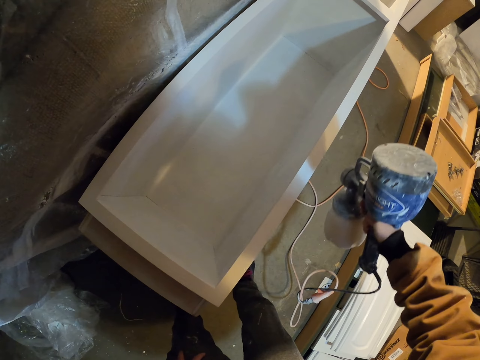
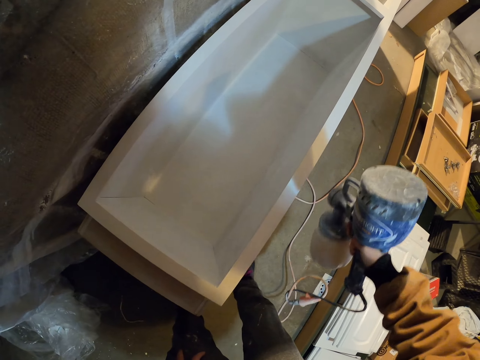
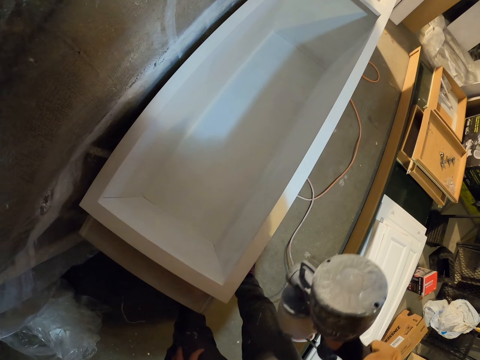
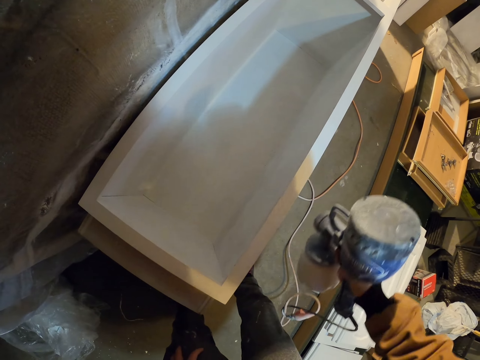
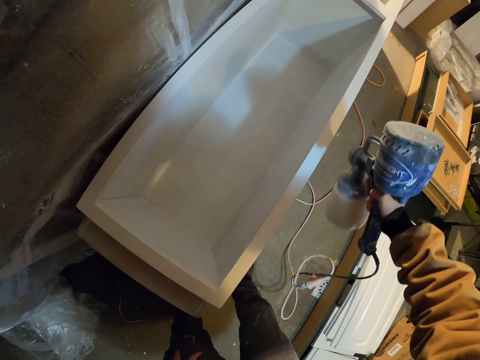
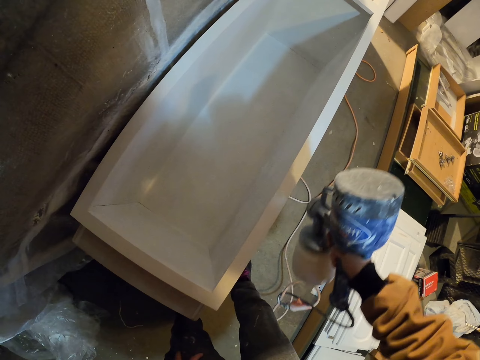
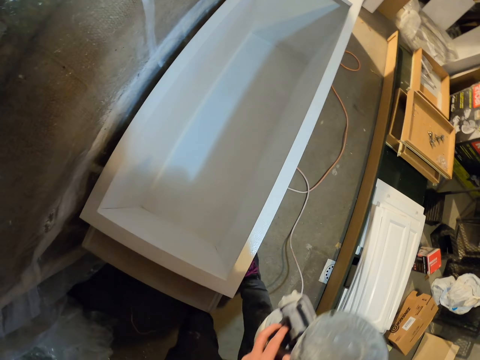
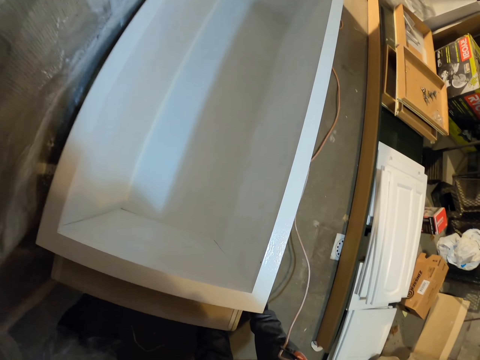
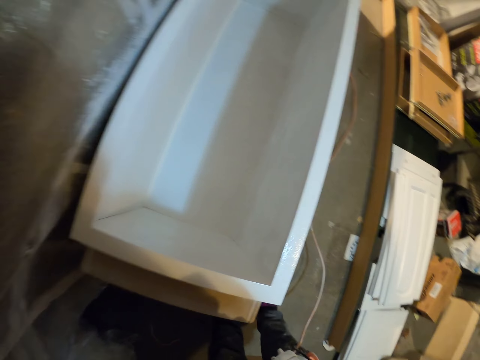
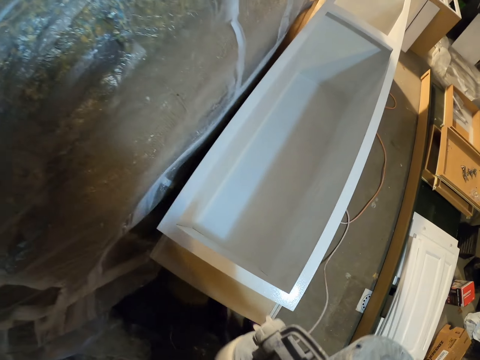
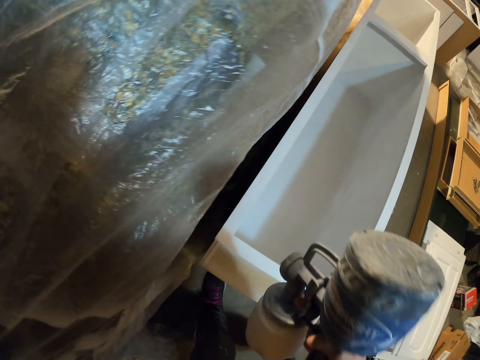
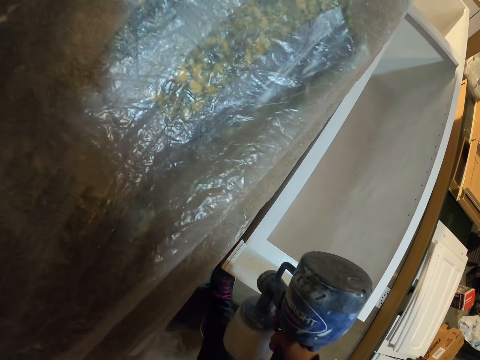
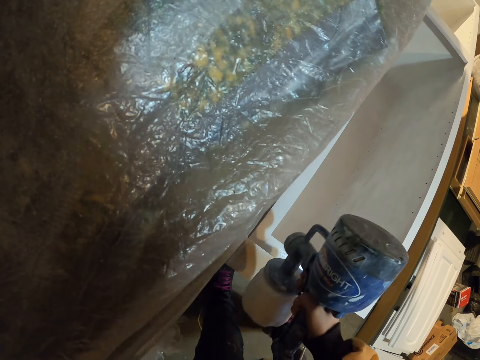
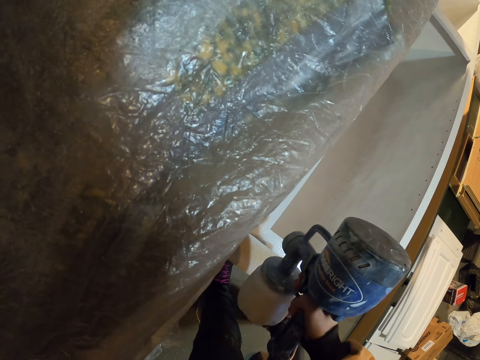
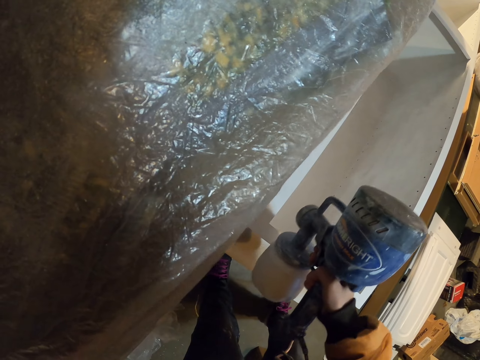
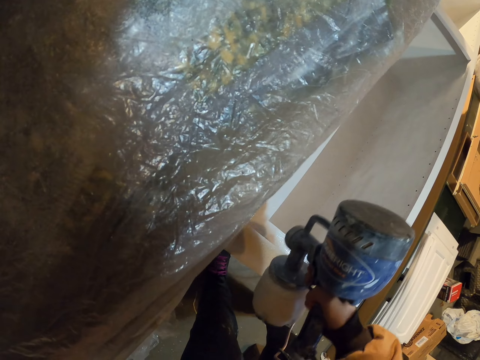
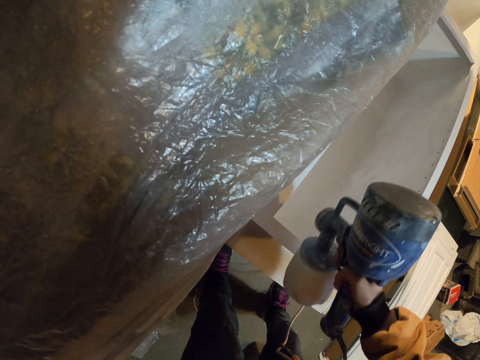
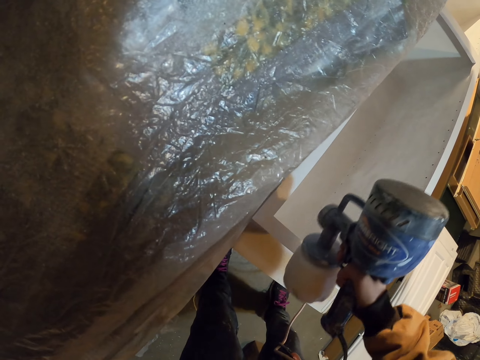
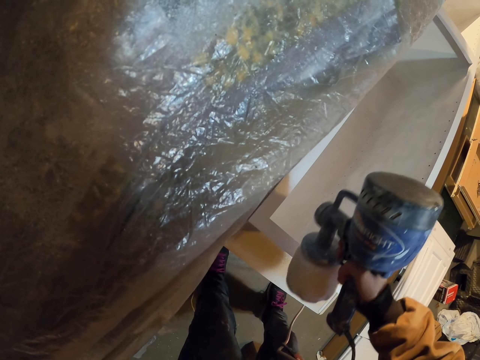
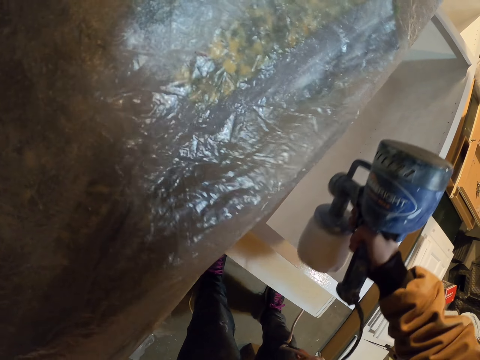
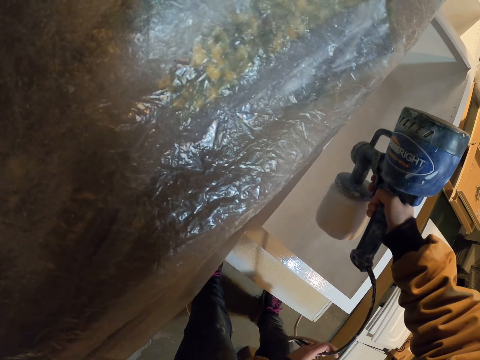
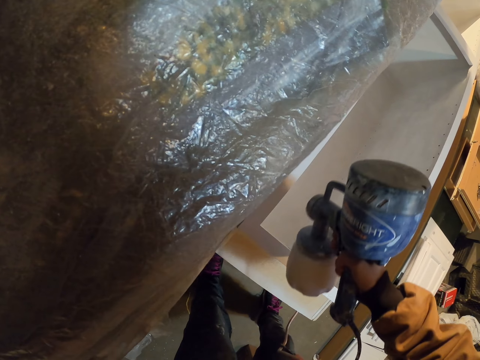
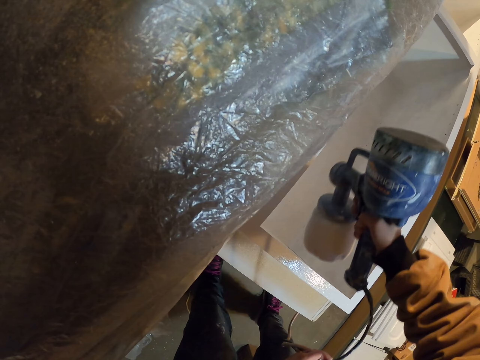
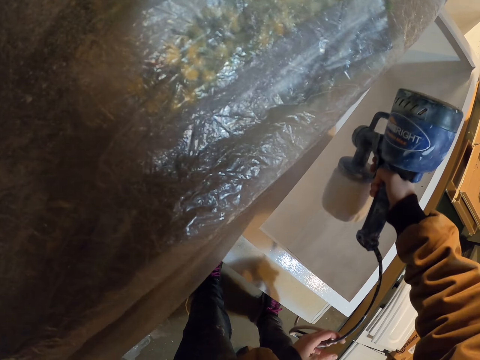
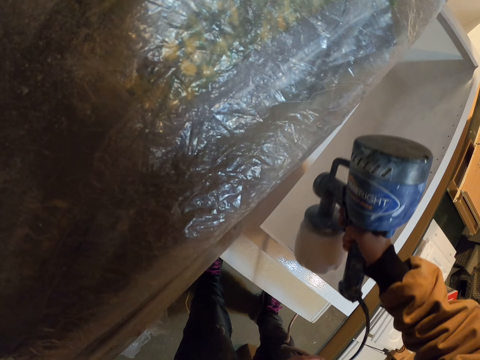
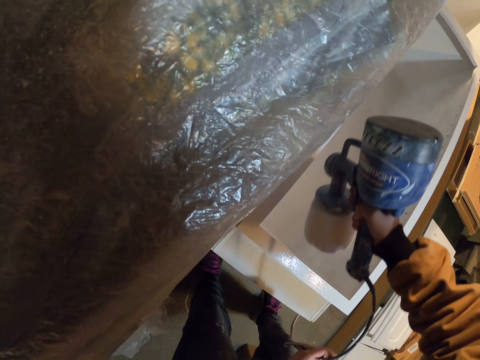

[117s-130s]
The camera wearer passes the paint sprayer to the left hand. They move the leg. They paint the cabinet drawer with the paint sprayer.

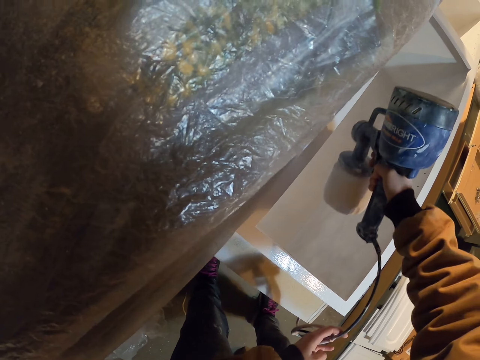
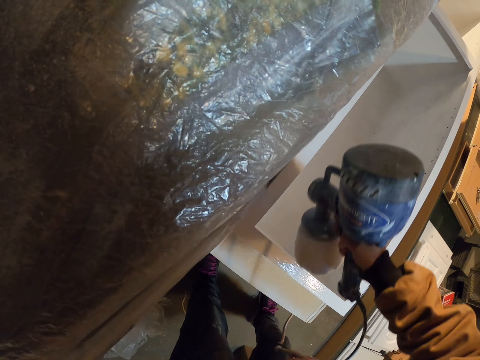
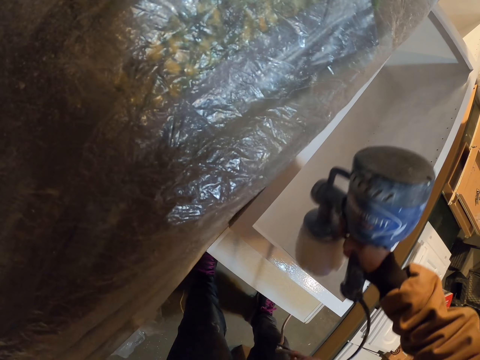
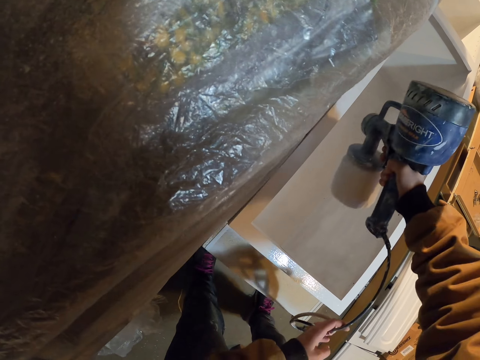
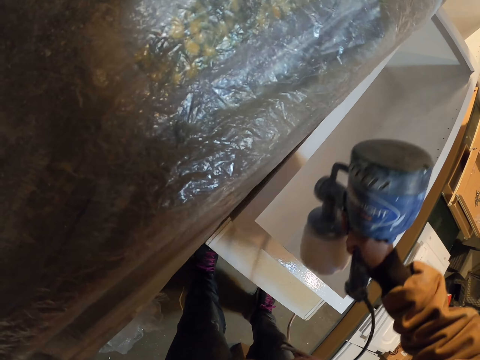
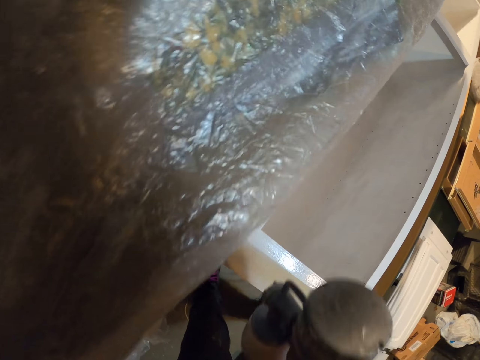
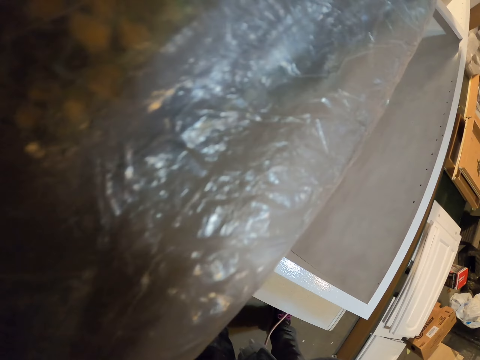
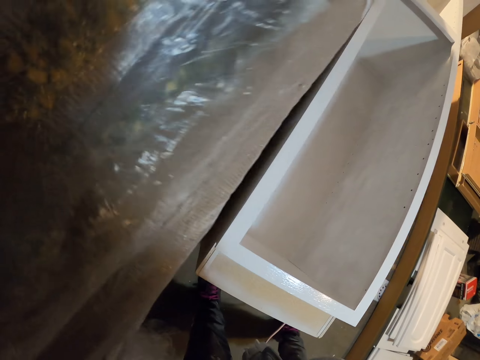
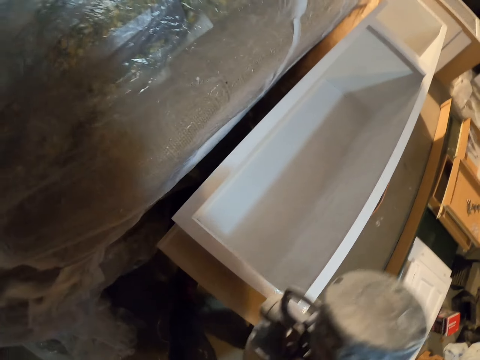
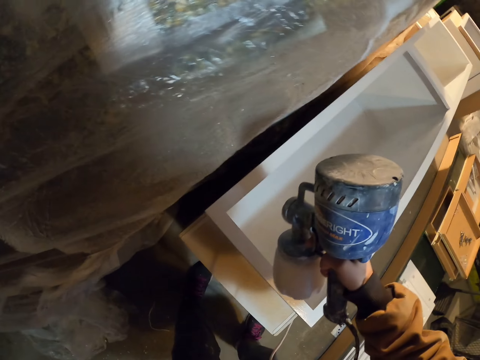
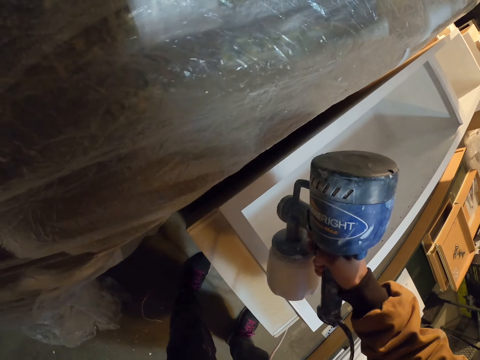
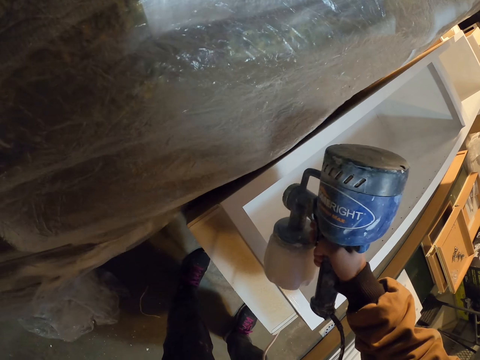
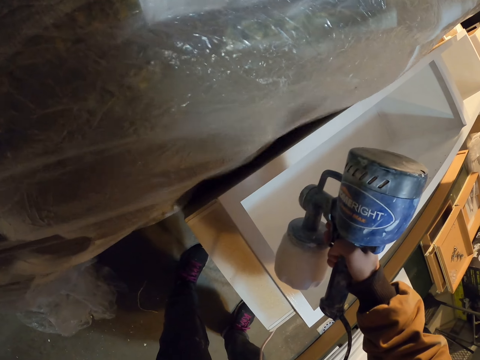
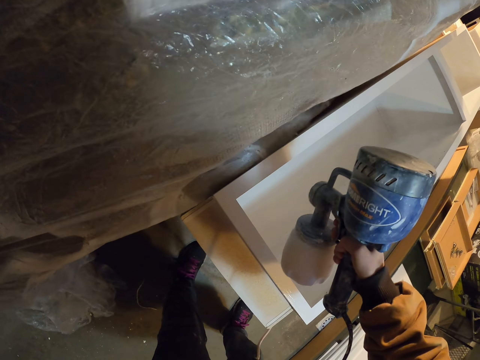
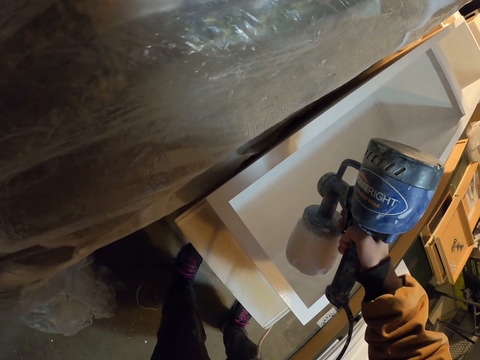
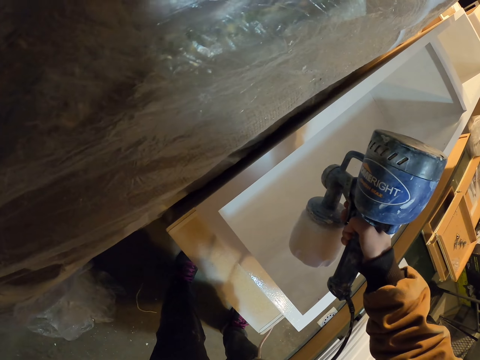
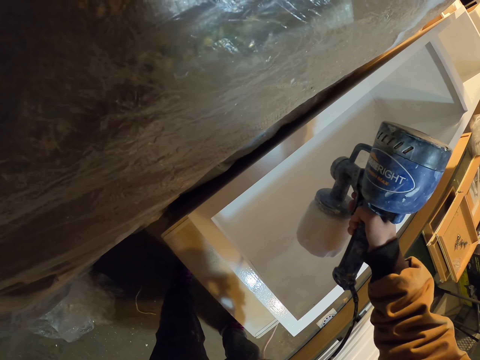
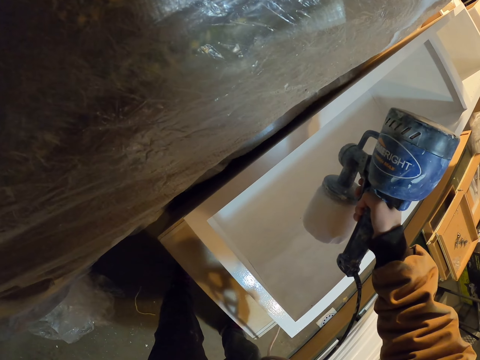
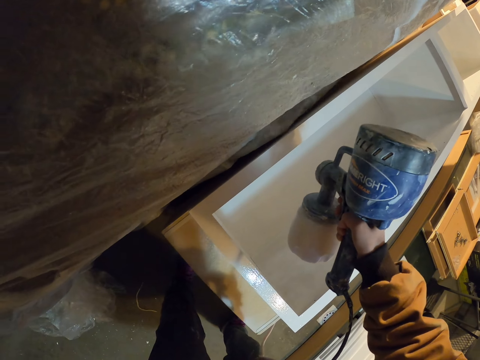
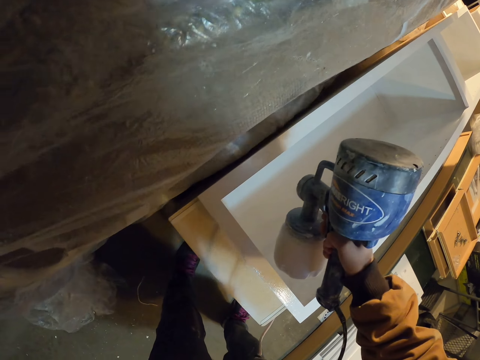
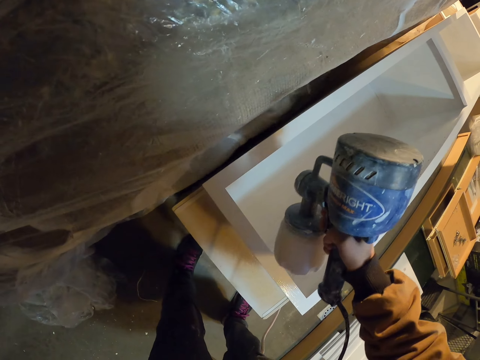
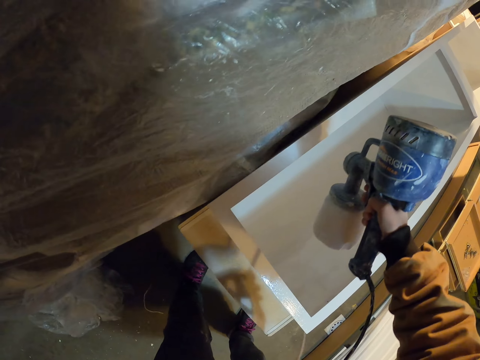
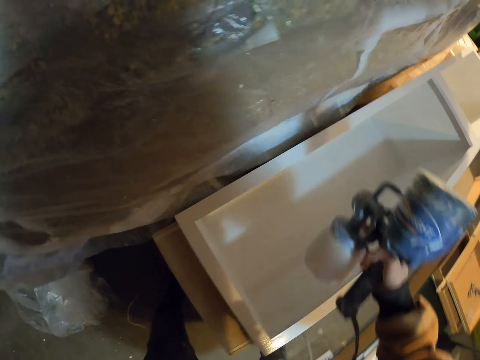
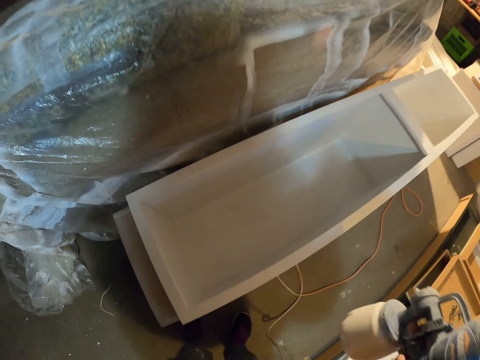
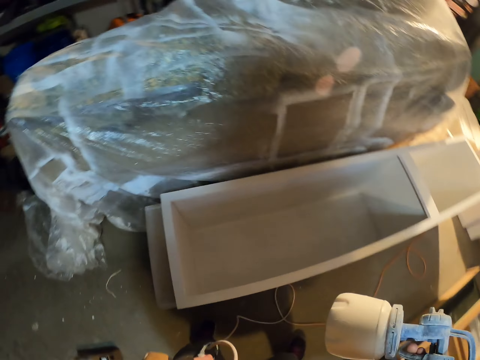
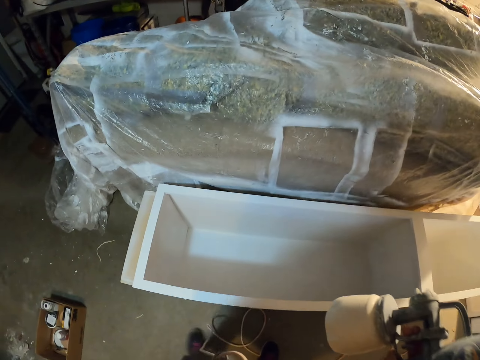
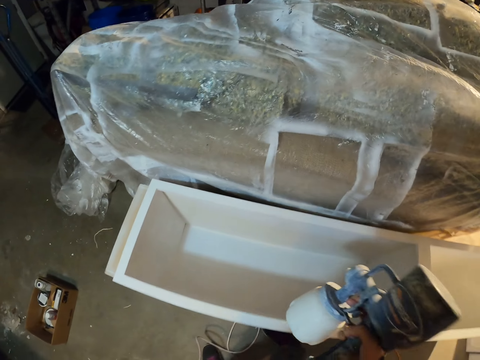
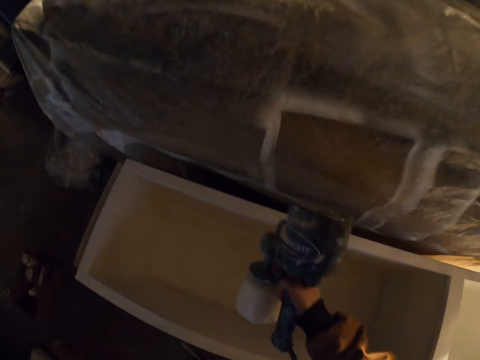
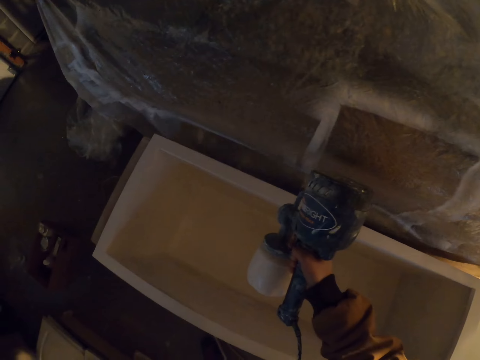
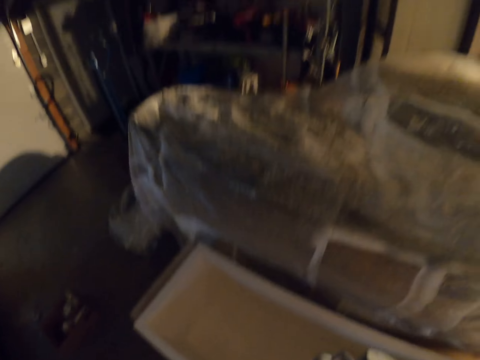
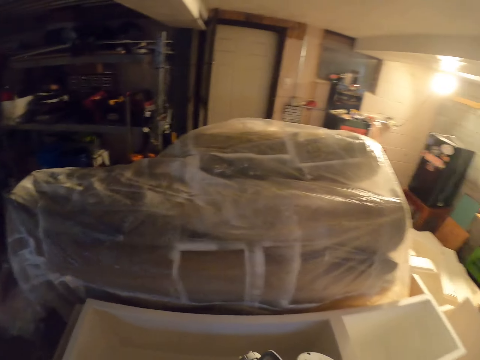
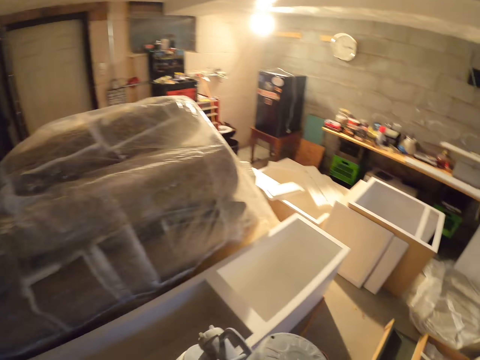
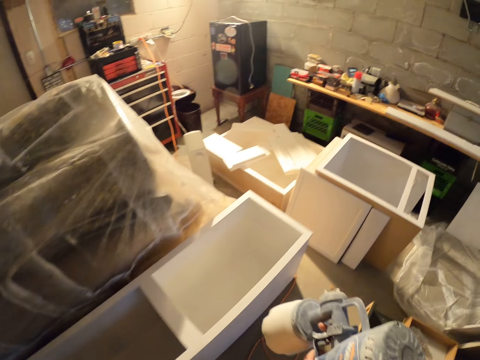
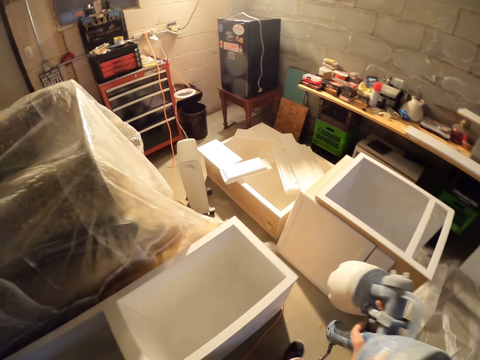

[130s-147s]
The camera wearer passes the paint sprayer to the right hand. They paint the cabinet drawer with the paint sprayer. They walk near the cabinet drawer. They paint the cabinet drawer with the paint sprayer. They adjust the paint sprayer cable.
